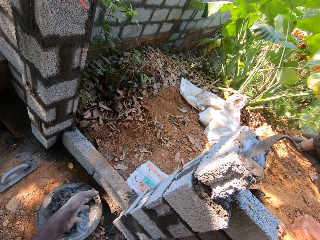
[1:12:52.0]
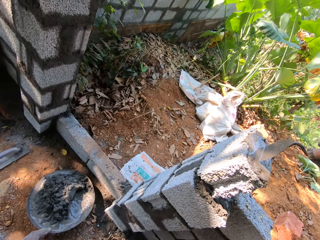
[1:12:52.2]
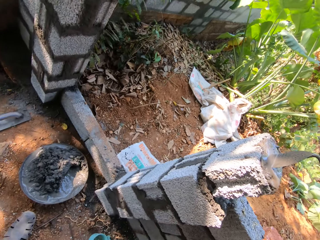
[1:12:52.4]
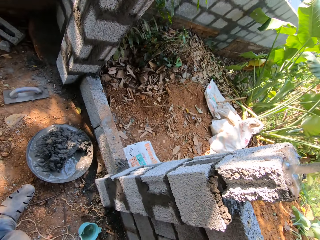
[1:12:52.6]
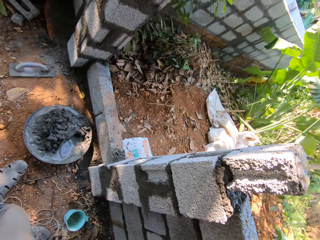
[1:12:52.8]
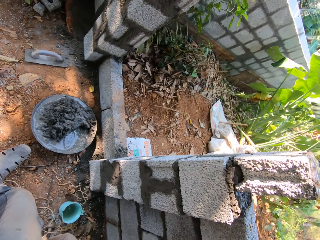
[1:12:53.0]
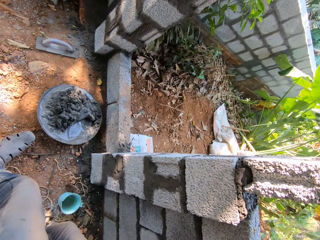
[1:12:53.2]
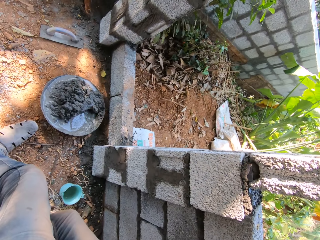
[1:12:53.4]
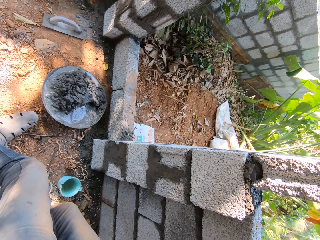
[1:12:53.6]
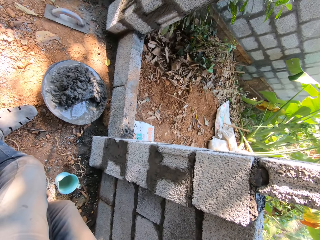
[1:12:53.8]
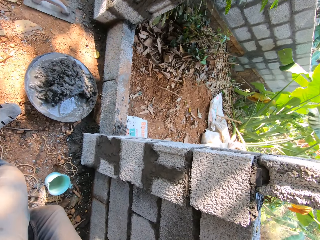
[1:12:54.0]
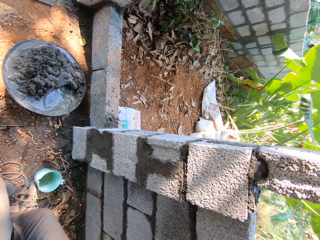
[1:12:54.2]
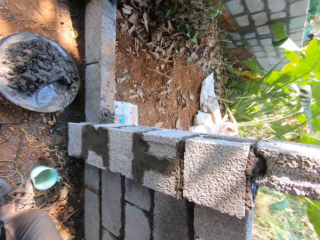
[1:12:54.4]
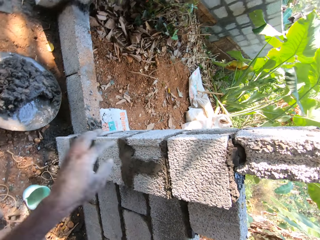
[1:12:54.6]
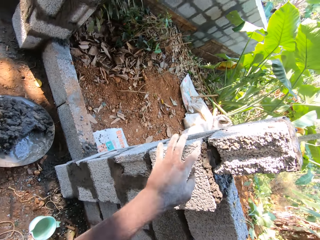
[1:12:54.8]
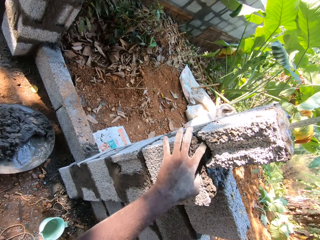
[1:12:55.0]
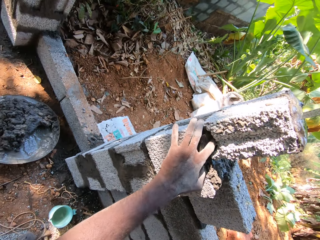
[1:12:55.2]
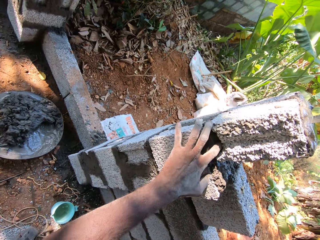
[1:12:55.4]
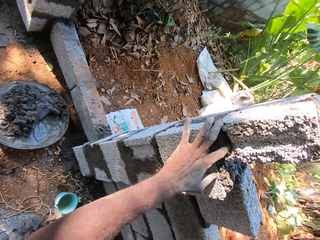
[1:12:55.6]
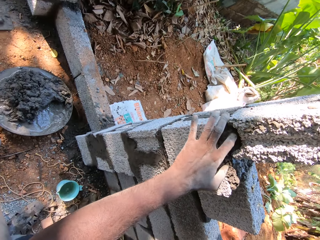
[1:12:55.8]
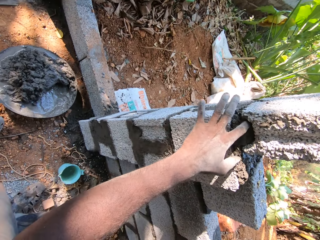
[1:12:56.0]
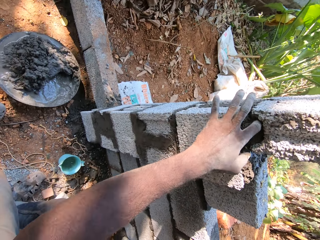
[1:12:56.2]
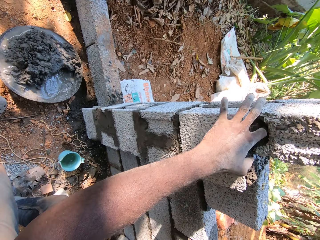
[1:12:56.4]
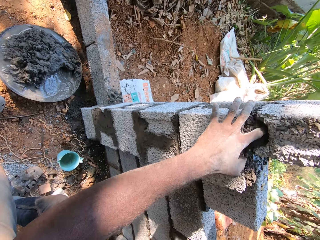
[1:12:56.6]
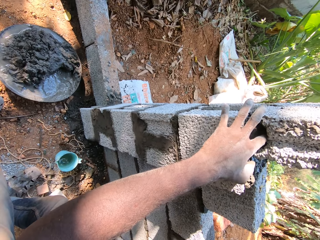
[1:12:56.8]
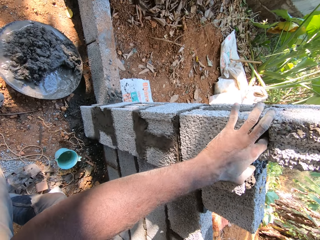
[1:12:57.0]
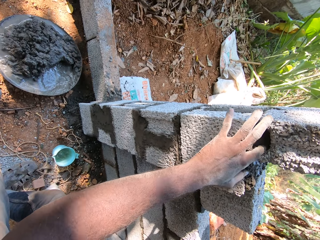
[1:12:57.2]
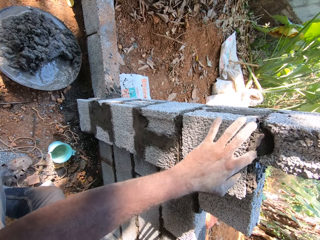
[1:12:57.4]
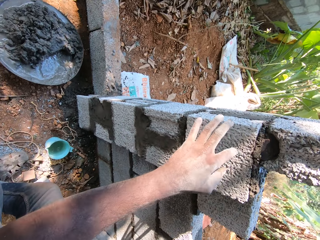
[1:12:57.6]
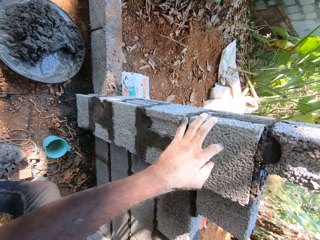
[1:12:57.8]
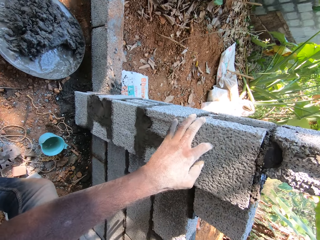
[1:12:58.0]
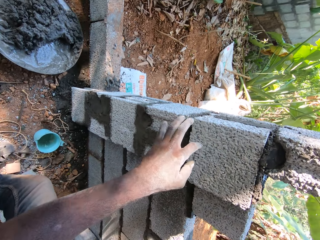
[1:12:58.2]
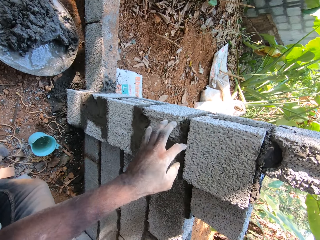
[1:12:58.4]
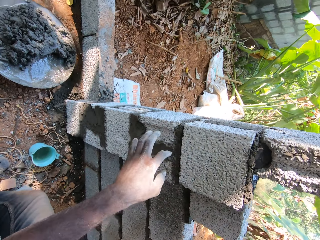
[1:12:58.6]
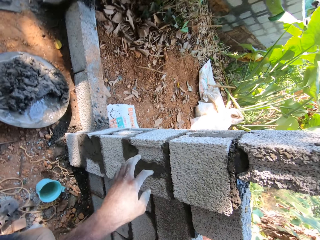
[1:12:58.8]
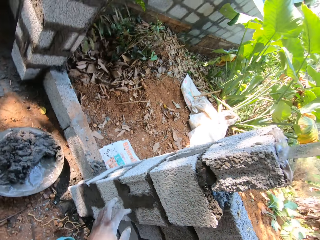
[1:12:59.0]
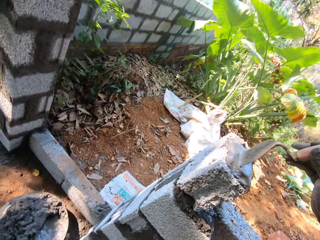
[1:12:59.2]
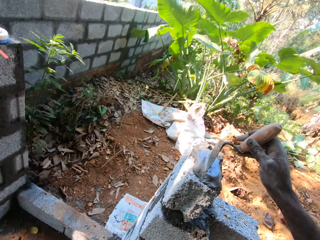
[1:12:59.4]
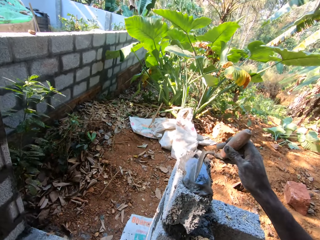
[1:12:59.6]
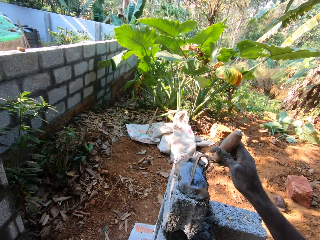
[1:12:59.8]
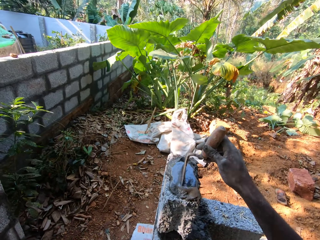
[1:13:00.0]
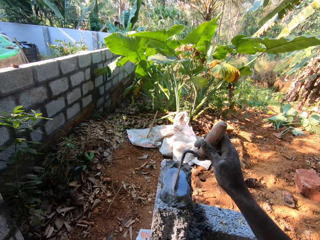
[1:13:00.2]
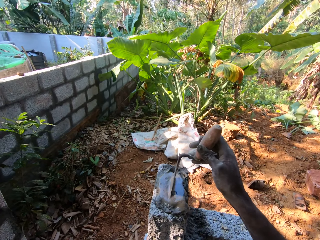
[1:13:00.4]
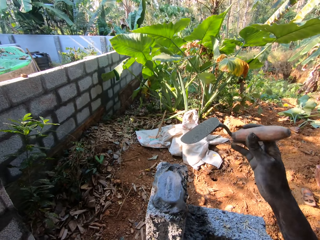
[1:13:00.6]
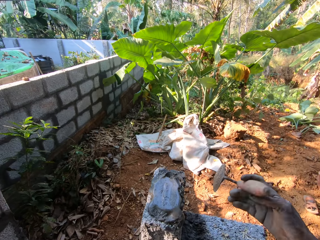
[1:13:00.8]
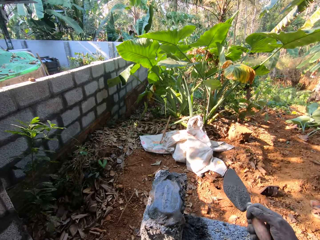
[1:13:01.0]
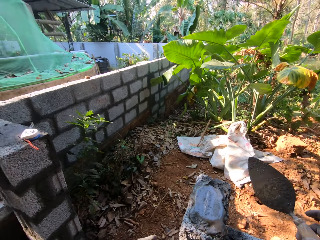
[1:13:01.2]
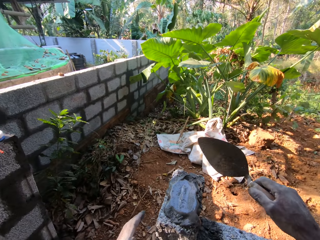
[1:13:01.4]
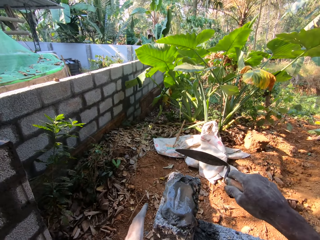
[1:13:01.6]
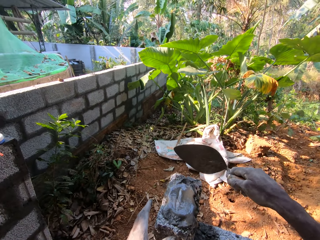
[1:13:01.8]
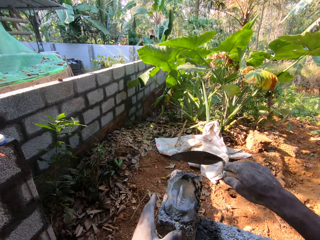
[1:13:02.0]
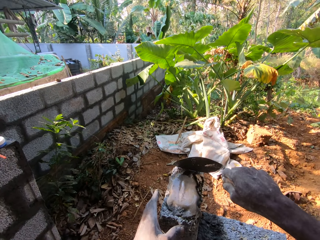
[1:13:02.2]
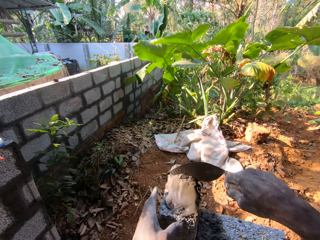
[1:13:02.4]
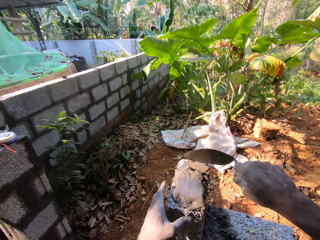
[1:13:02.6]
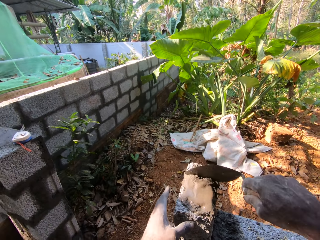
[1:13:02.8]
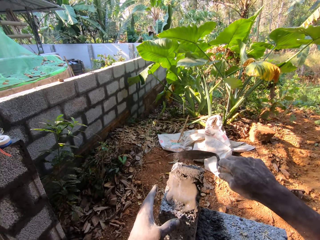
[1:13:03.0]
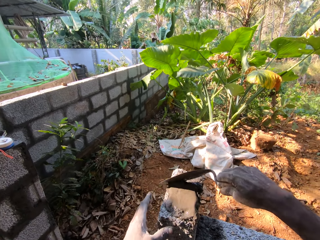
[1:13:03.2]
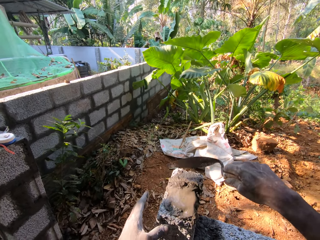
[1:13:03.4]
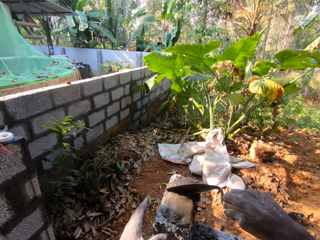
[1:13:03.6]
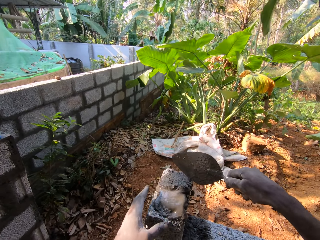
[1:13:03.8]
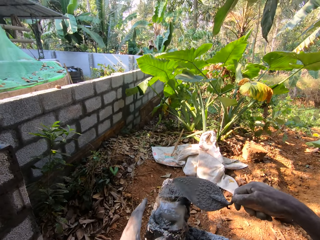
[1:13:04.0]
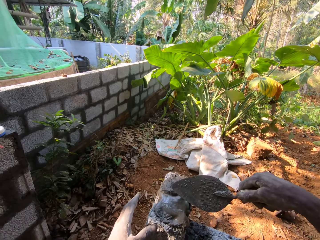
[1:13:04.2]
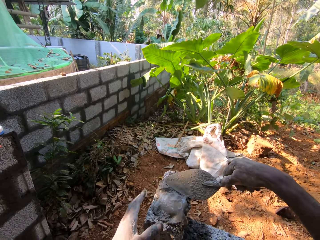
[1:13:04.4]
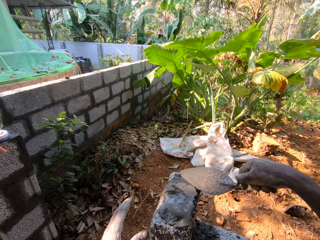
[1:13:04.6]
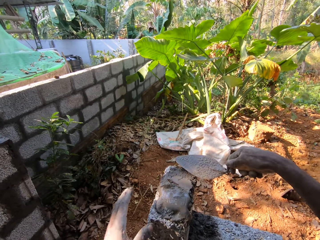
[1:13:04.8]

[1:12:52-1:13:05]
The camera wearer looks around the wall. He feels concrete under a block with his left hand. He adjusts the concrete in the block with a trowel. He turns the trowel. He scrapes the concrete on the brick with the brick trowel in his right hand.

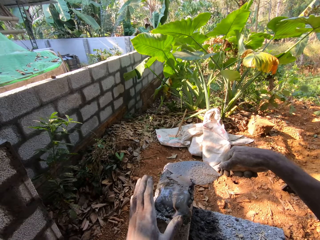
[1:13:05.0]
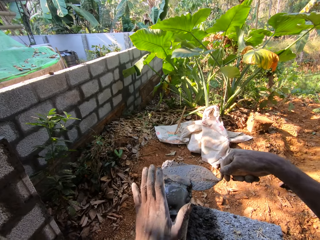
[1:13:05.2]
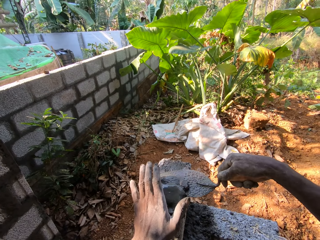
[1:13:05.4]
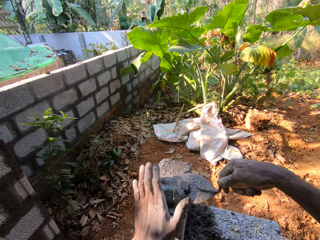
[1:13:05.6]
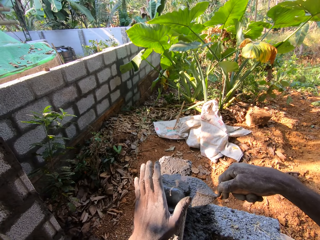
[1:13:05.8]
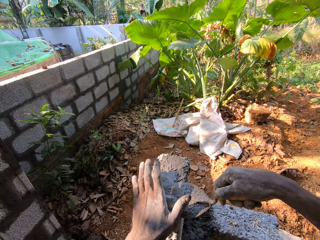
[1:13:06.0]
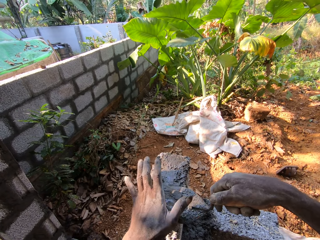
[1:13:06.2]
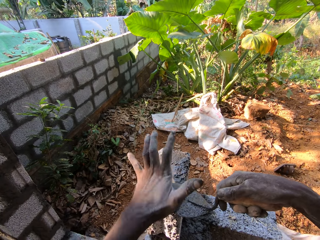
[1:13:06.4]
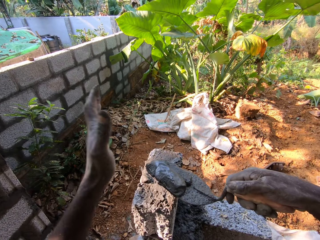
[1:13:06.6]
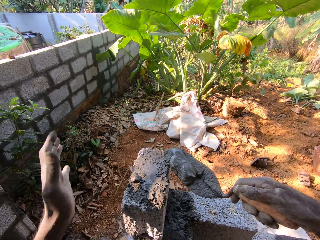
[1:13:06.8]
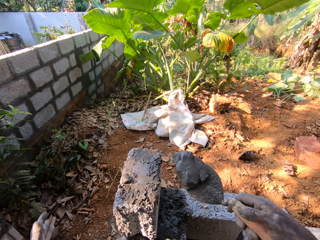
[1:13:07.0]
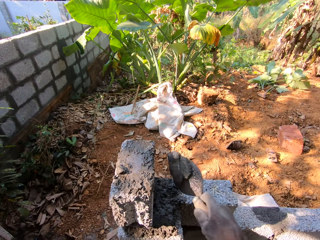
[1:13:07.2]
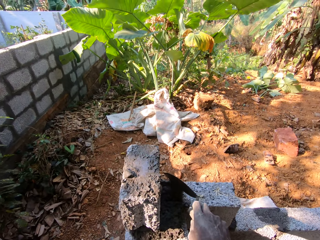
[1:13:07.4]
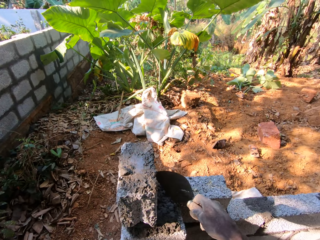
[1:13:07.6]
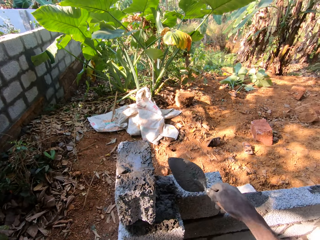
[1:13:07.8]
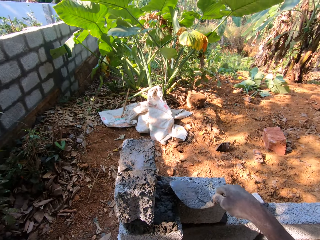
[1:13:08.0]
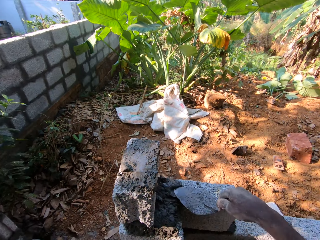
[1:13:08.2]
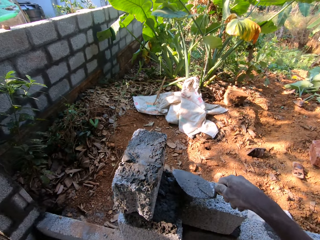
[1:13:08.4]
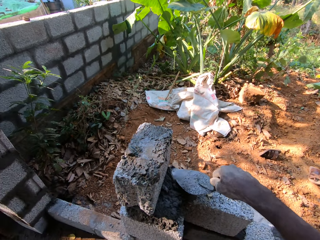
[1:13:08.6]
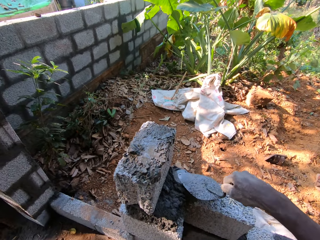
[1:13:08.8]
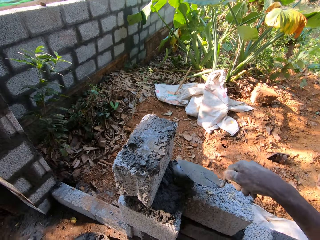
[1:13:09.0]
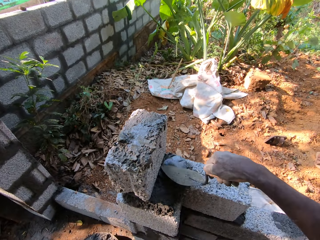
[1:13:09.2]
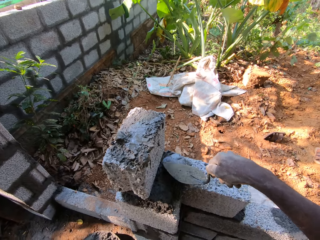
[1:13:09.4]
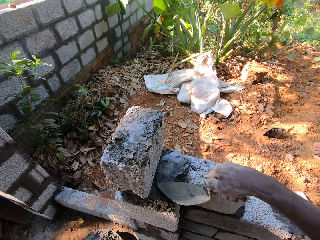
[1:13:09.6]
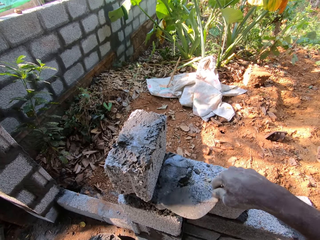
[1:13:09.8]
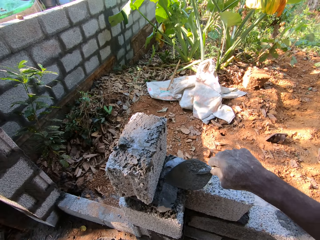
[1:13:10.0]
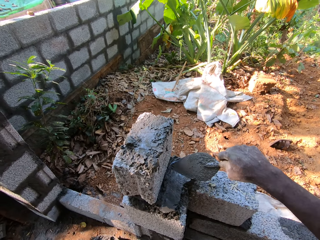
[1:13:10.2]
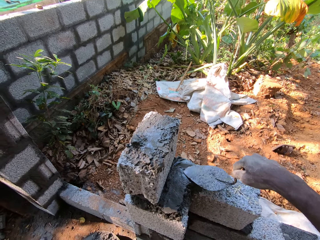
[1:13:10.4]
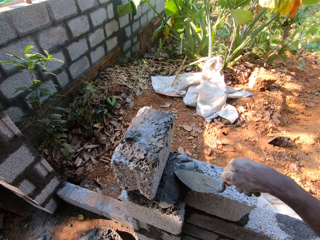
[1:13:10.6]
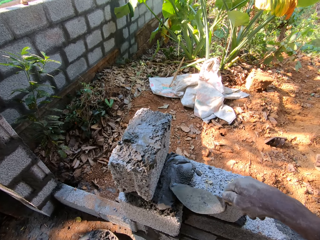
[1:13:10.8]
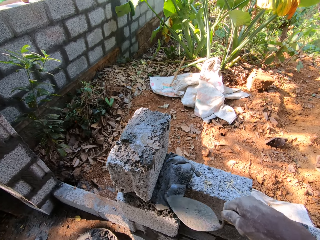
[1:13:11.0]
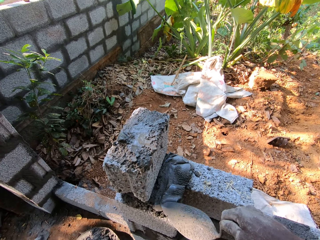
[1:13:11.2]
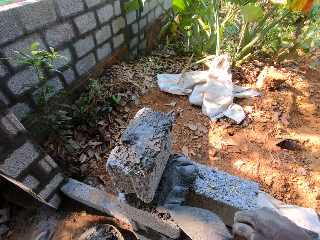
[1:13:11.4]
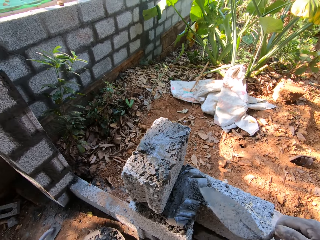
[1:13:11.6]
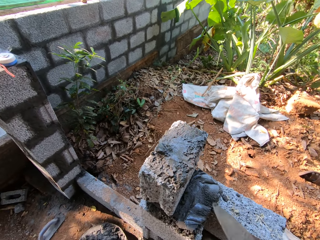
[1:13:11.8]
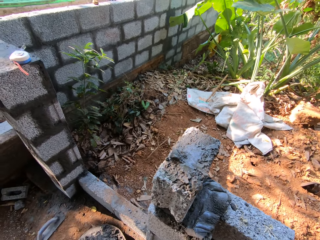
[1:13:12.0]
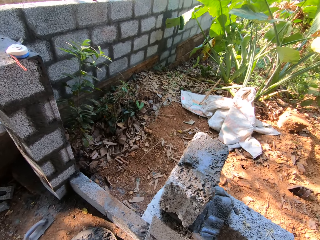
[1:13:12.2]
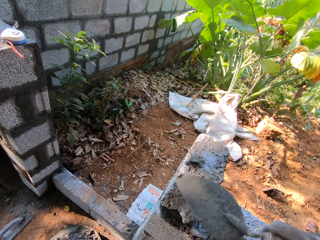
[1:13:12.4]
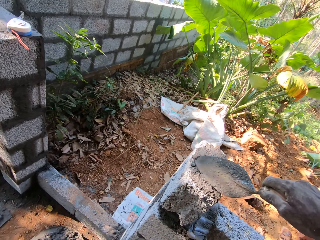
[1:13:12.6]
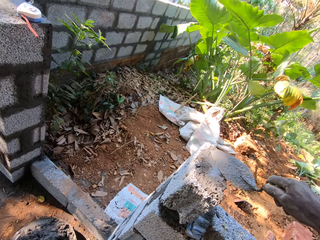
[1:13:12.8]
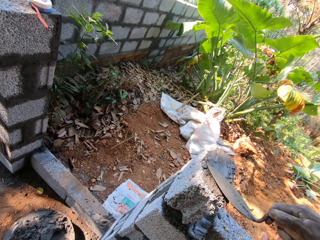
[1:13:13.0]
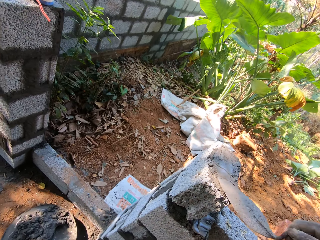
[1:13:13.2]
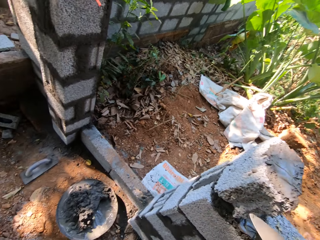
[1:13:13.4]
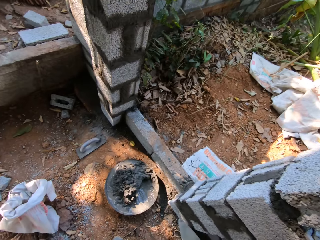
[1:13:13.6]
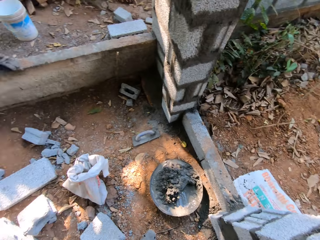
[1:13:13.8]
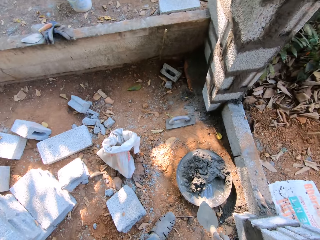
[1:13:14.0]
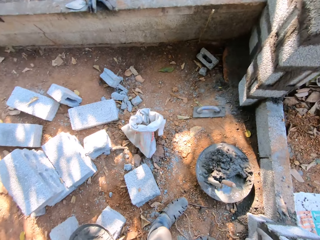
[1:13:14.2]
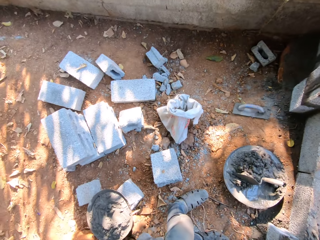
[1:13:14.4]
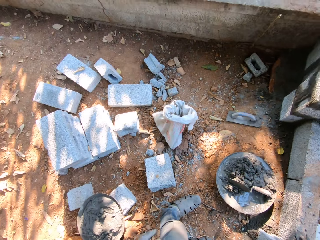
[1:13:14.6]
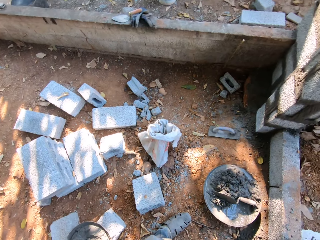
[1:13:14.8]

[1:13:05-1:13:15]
The camera wearer removes concrete from a block with a trowel. He pours the concrete on a brick on the wall with the brick trowel in his right hand. He spreads the concrete on the brick with the brick trowel in his right hand. He spreads the concrete on the brick with the brick trowel in his right hand again. He drops the brick trowel in the pan on the ground with his right hand.
